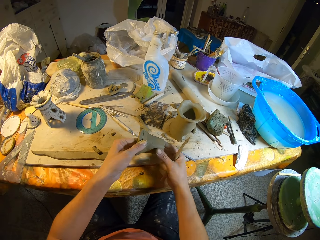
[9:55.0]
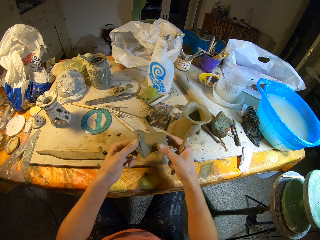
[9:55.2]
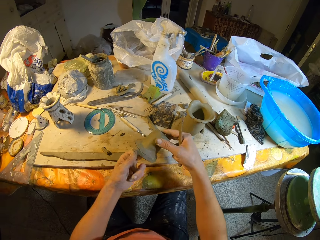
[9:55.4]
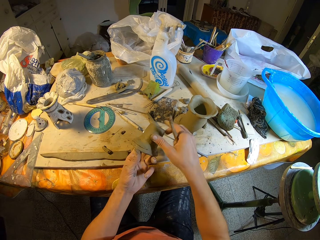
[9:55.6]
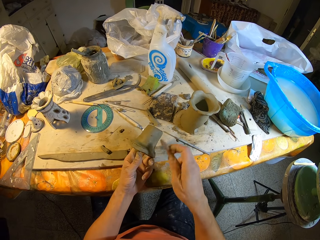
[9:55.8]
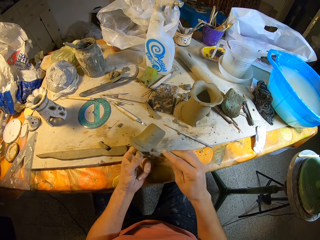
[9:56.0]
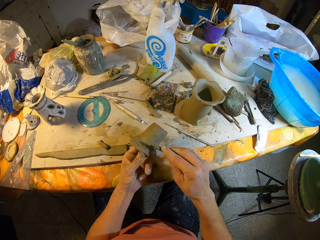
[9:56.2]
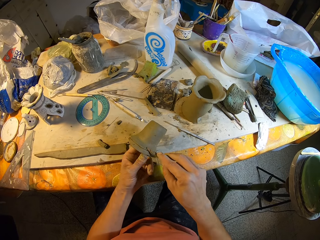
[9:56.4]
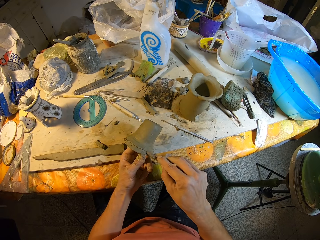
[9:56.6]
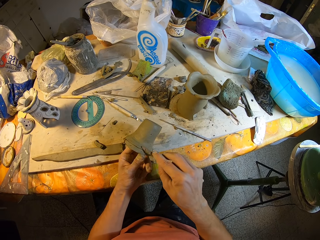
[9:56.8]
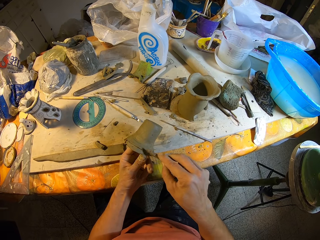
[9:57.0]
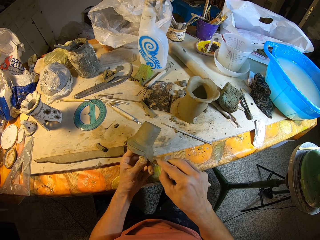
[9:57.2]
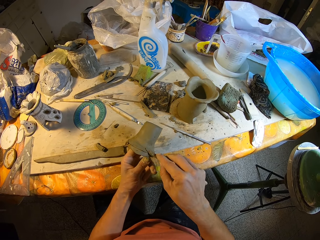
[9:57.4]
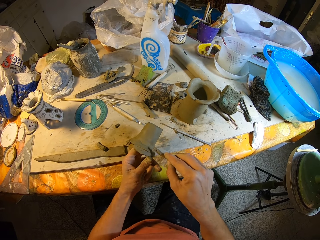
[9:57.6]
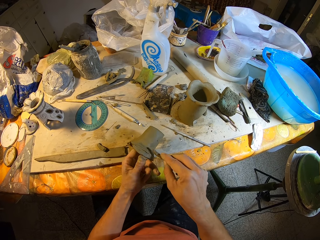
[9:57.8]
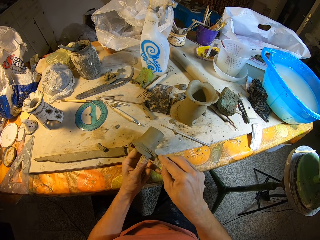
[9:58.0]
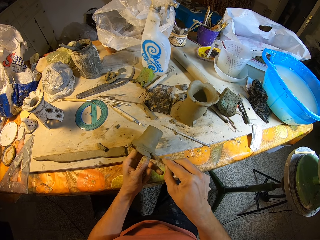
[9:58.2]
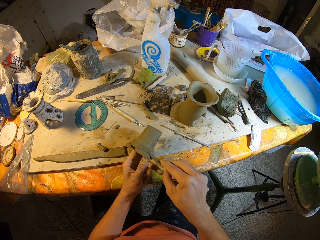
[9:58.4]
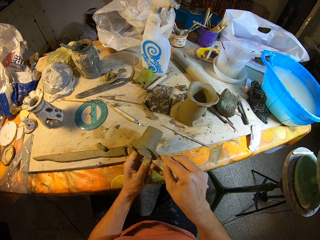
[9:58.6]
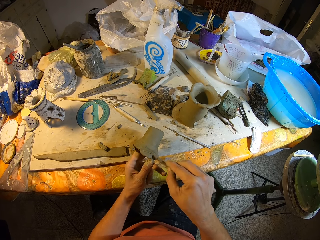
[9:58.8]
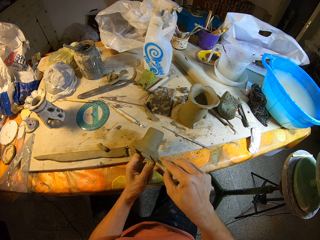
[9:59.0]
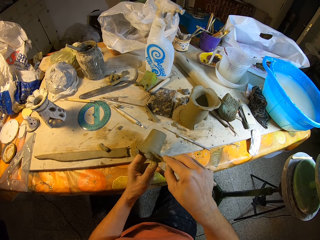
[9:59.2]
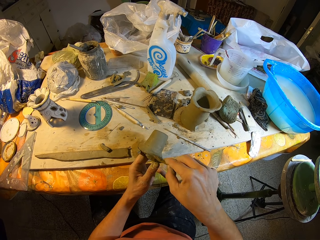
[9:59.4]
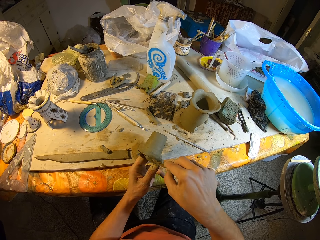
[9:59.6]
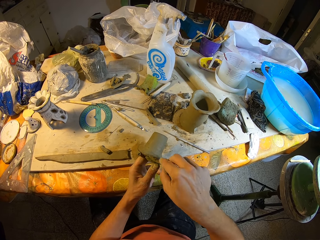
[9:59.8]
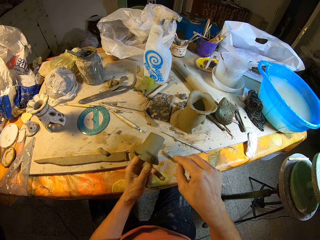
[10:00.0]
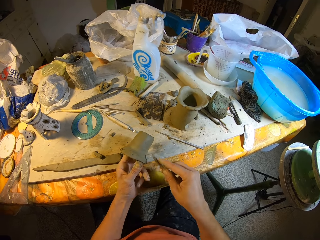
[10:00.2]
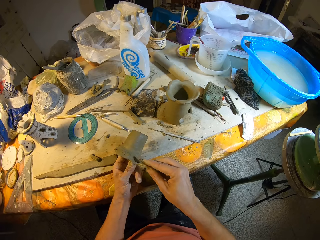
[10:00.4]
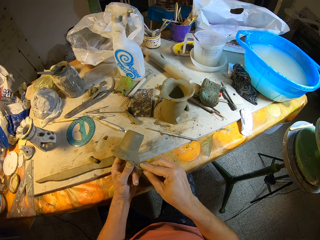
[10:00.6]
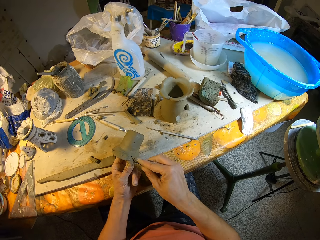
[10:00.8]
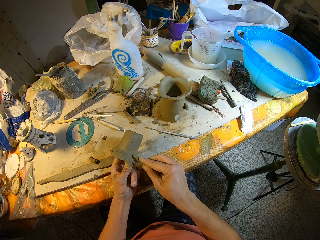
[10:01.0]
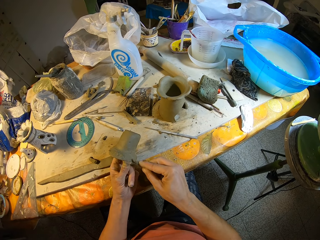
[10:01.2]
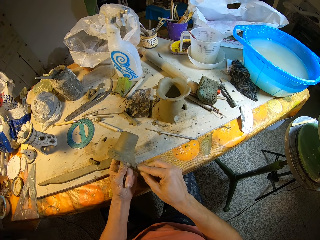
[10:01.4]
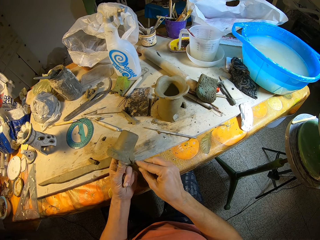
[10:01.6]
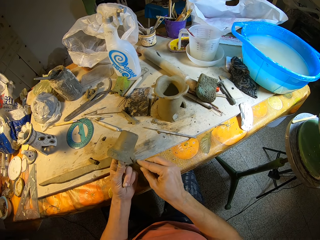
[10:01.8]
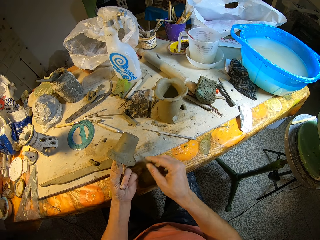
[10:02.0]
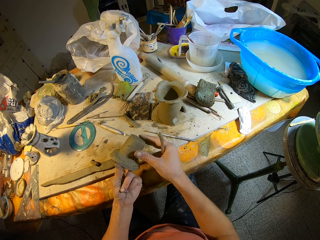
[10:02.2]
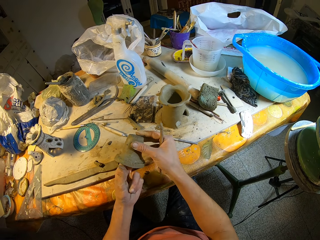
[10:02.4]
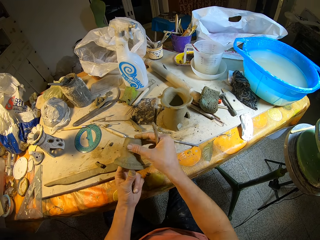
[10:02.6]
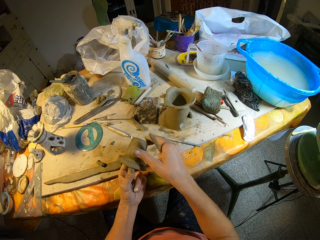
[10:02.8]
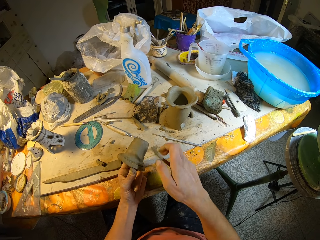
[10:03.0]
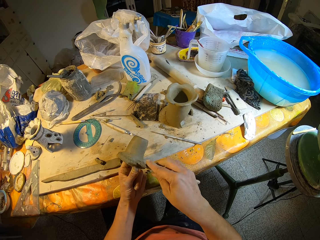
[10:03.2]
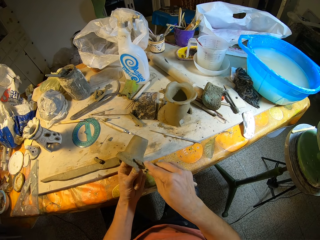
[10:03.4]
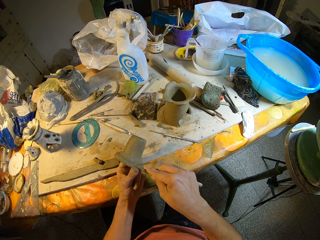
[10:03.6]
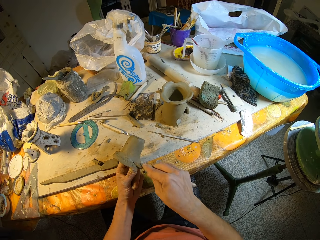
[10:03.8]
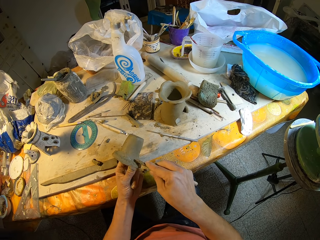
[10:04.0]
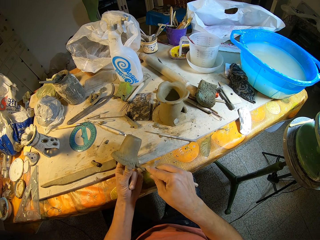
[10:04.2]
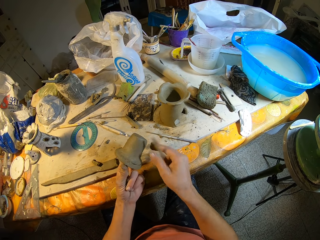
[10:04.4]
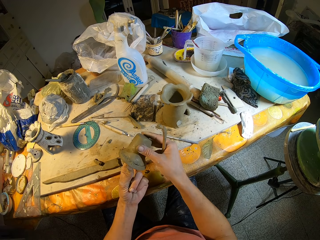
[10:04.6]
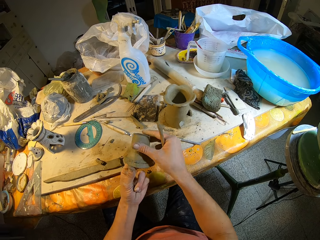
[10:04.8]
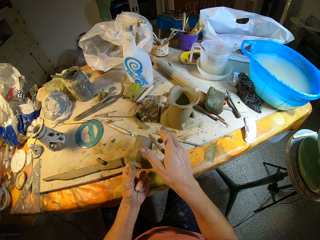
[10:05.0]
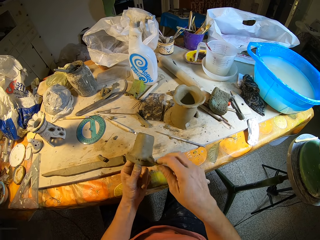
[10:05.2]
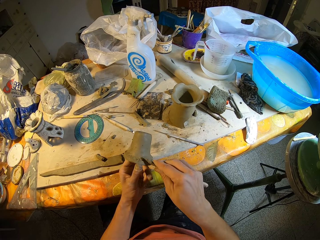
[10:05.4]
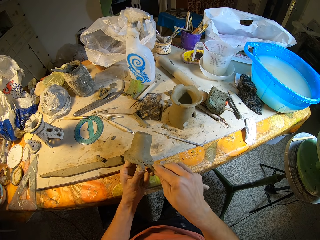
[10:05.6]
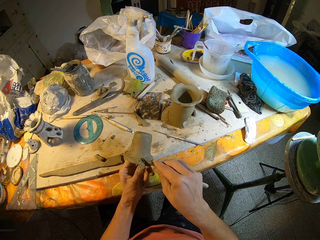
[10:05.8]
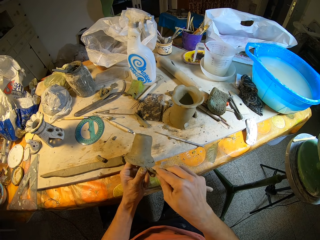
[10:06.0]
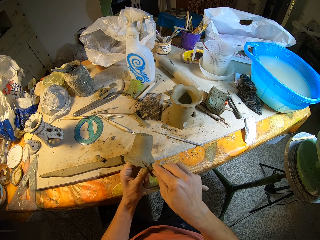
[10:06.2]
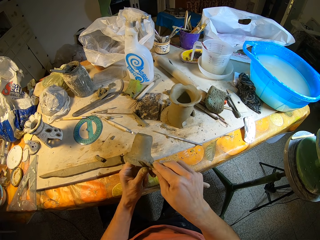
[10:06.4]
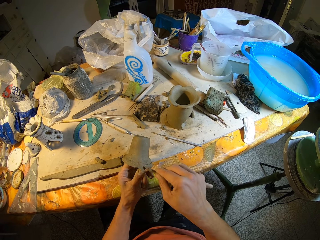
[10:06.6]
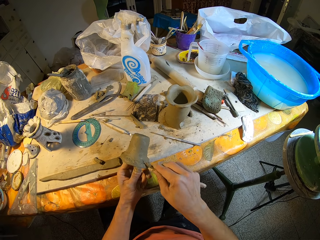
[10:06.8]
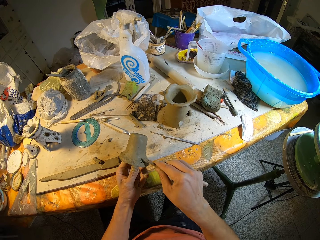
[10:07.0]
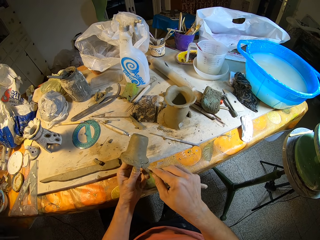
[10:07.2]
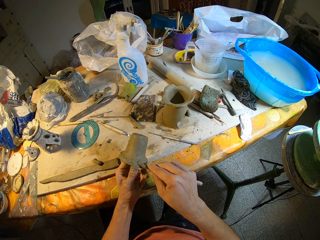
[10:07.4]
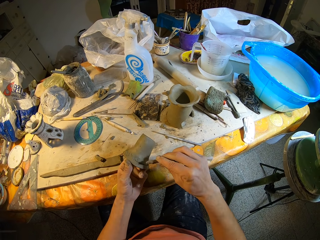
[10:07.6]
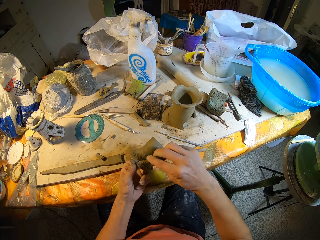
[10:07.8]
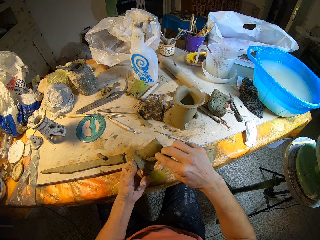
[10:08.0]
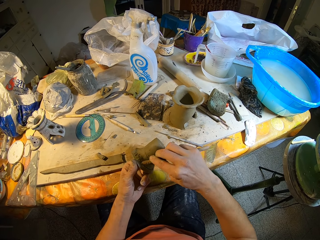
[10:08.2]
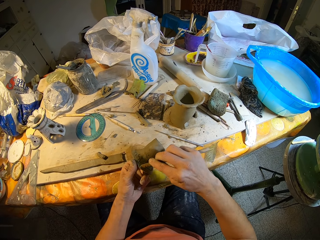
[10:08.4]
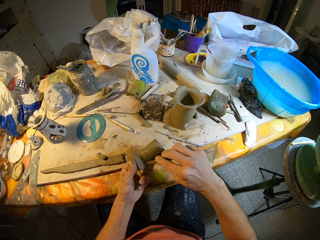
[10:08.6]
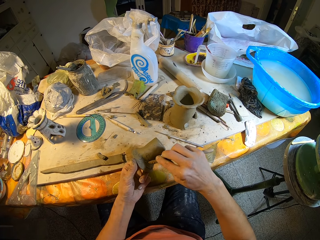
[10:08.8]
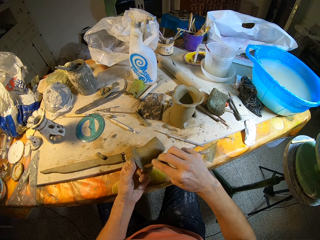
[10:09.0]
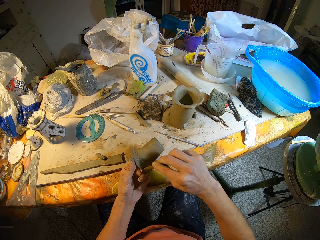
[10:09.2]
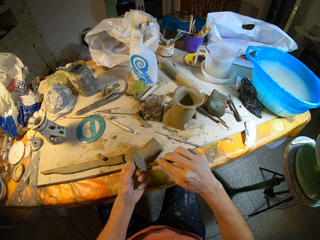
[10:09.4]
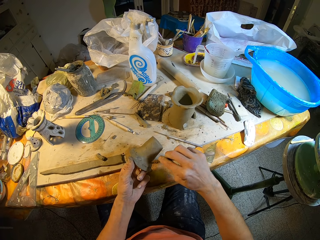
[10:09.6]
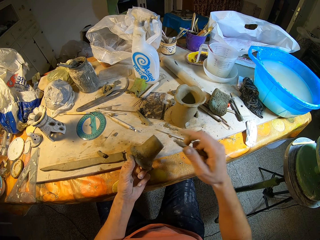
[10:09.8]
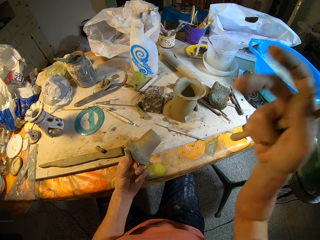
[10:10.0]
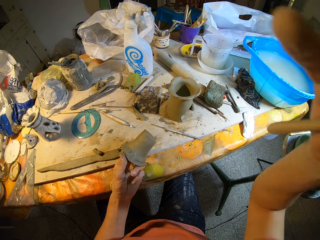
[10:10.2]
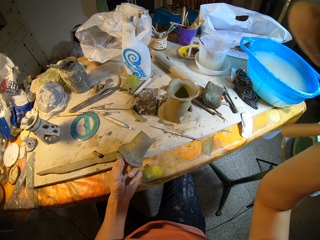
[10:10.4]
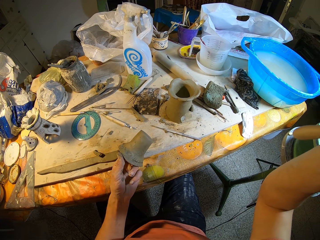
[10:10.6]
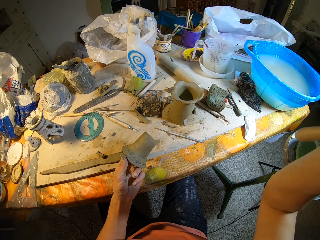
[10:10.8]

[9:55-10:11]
The camera wearer turns the pot. She smoothens the cup with the spatula in her right hand. She adjusts her camera with her right hand.
